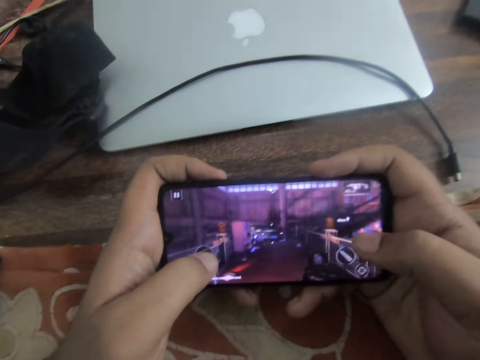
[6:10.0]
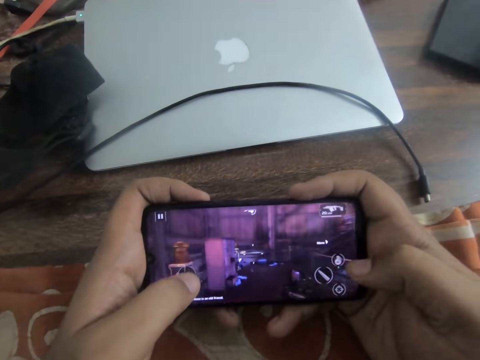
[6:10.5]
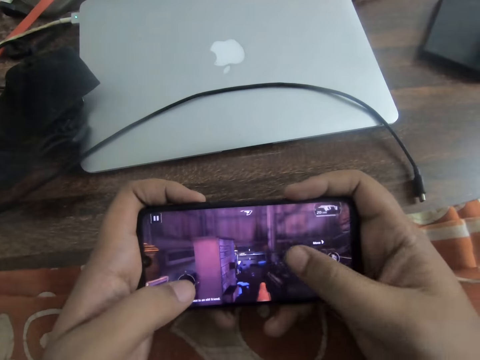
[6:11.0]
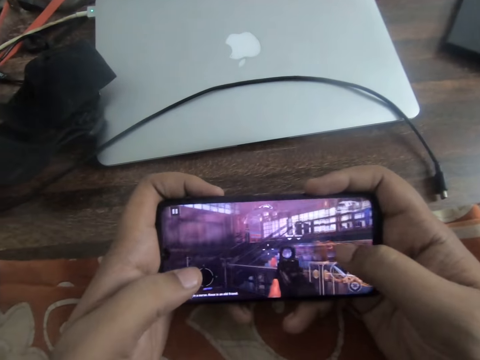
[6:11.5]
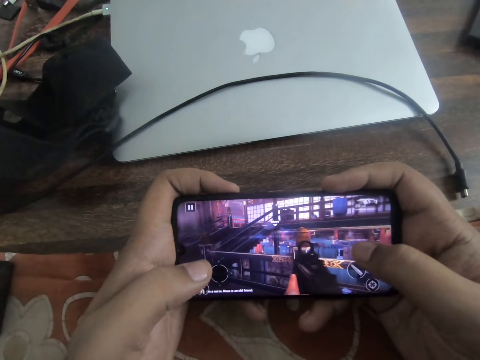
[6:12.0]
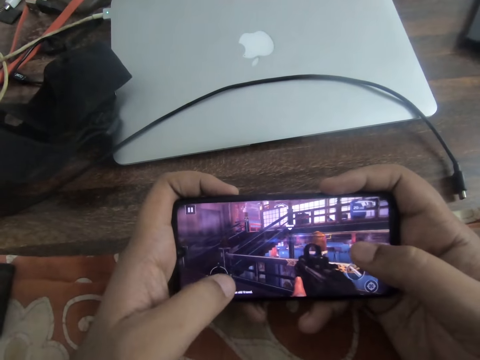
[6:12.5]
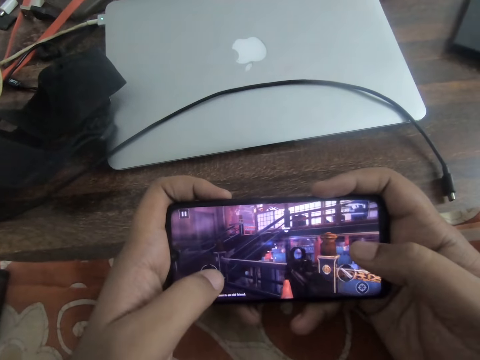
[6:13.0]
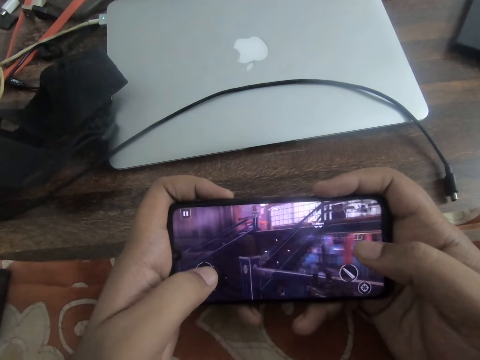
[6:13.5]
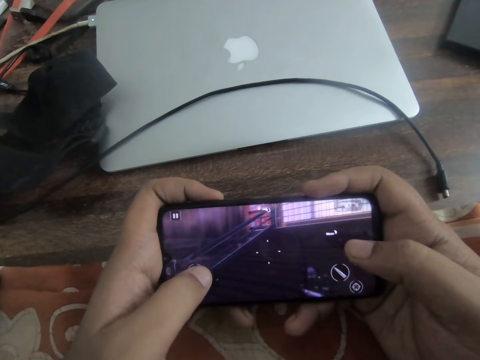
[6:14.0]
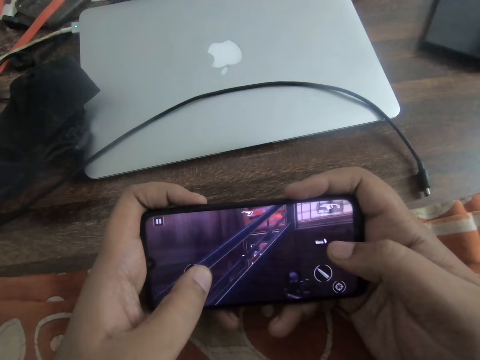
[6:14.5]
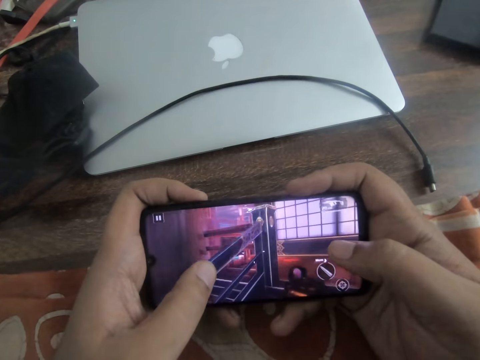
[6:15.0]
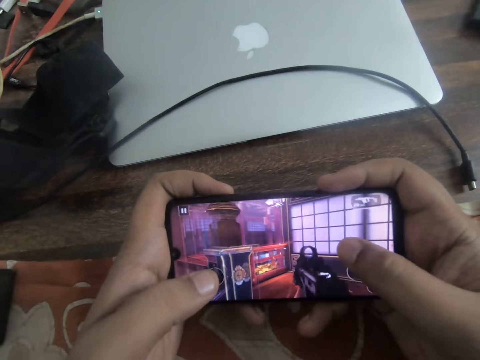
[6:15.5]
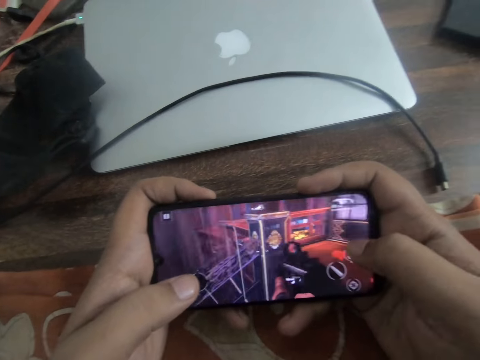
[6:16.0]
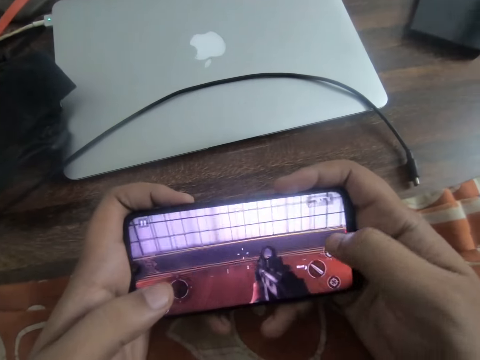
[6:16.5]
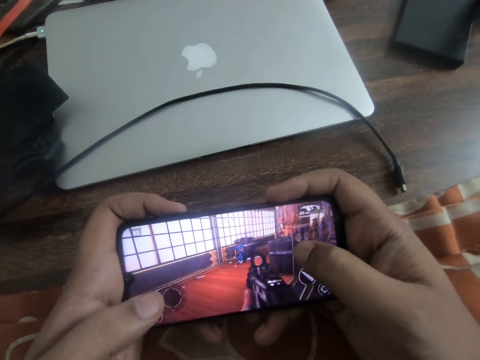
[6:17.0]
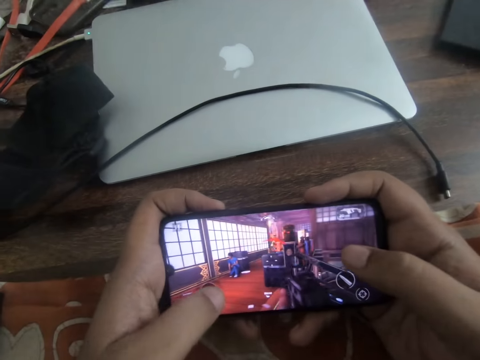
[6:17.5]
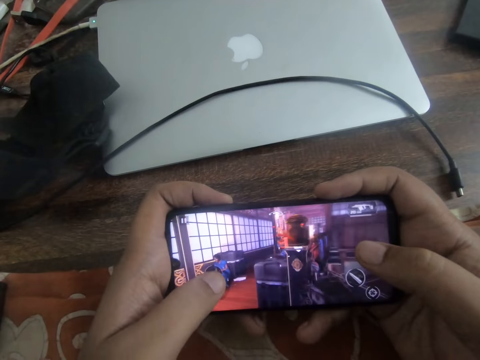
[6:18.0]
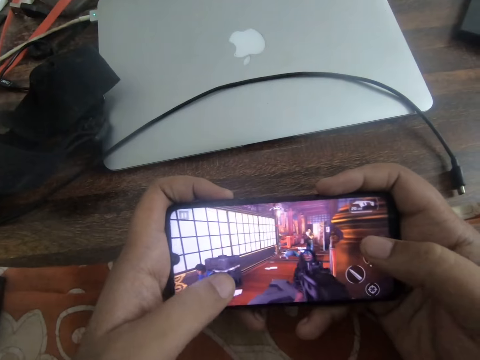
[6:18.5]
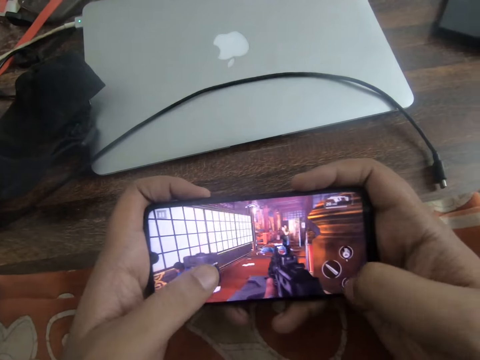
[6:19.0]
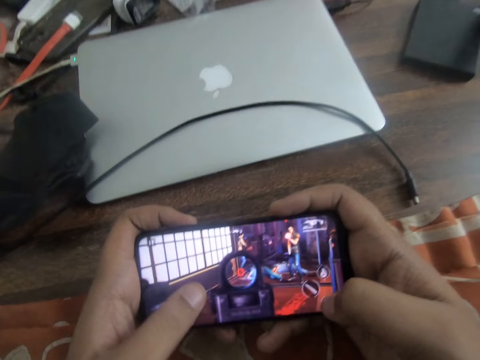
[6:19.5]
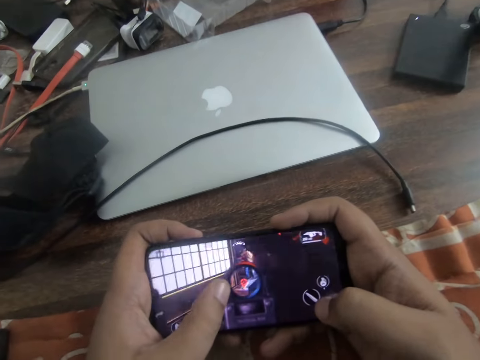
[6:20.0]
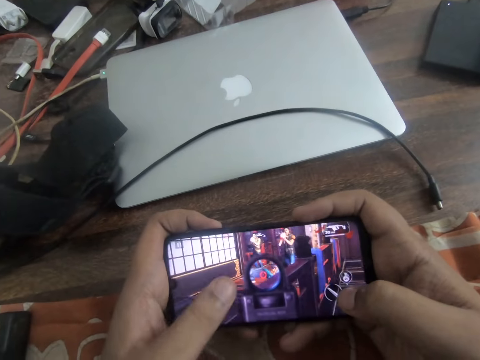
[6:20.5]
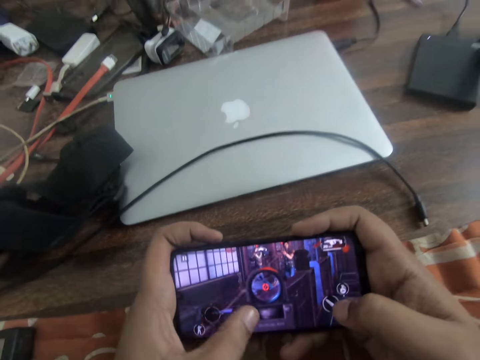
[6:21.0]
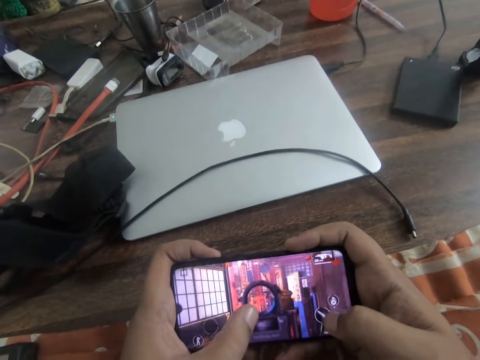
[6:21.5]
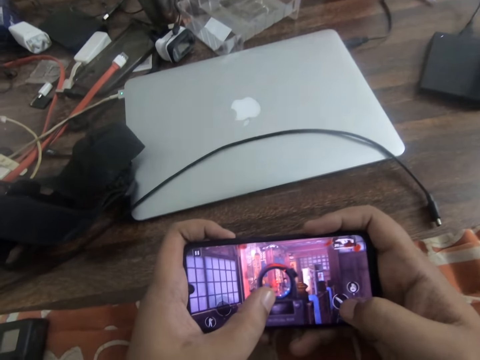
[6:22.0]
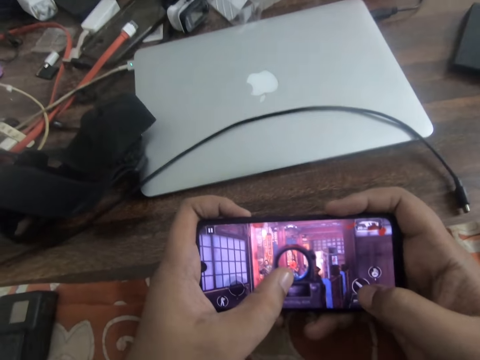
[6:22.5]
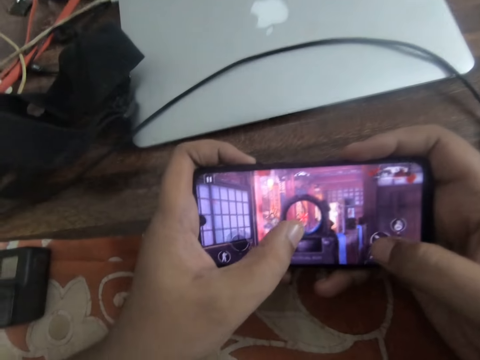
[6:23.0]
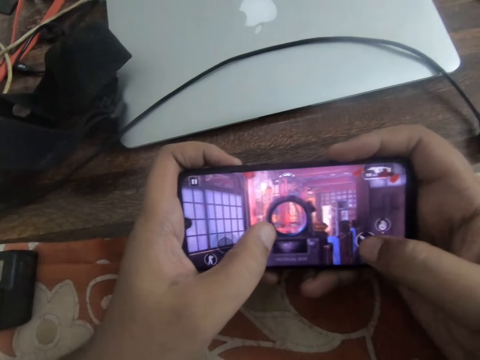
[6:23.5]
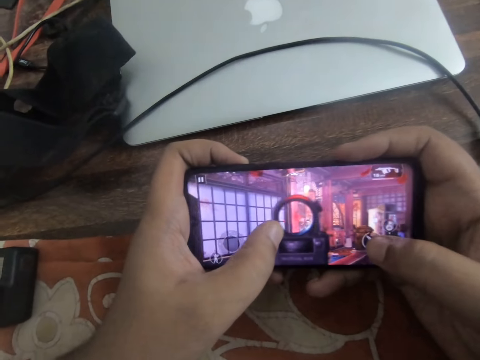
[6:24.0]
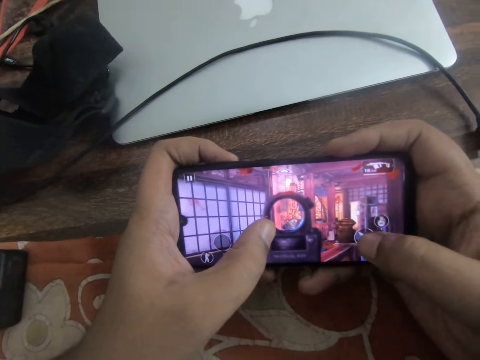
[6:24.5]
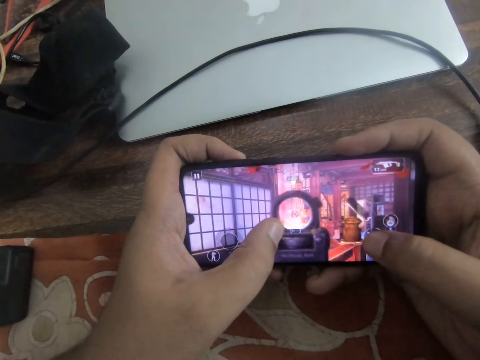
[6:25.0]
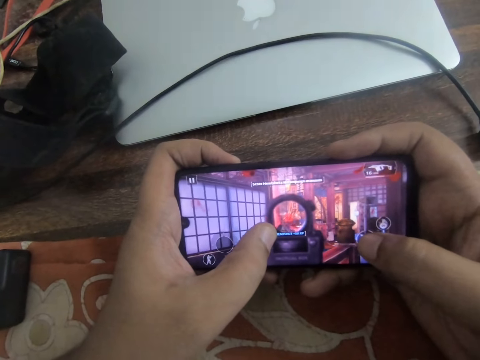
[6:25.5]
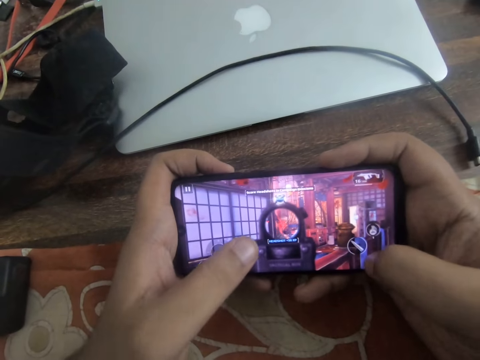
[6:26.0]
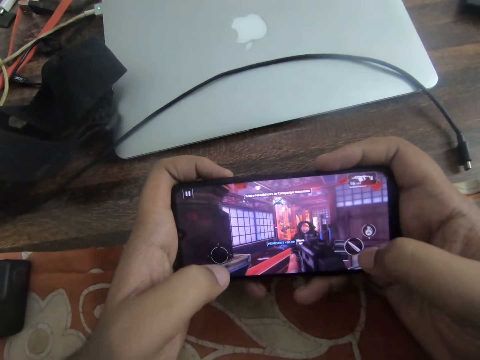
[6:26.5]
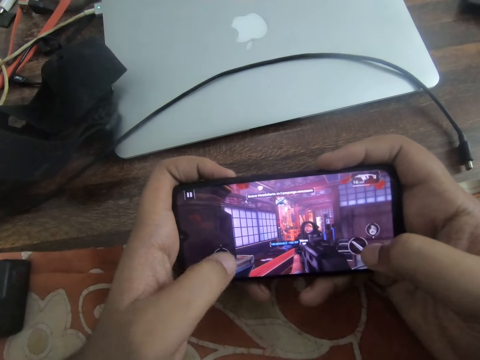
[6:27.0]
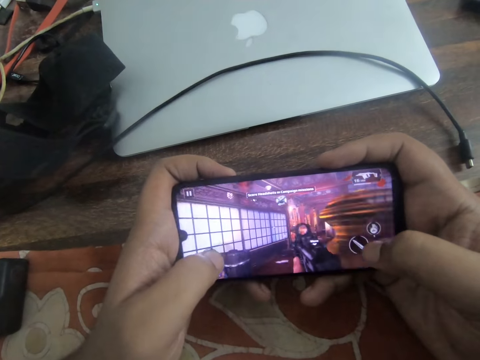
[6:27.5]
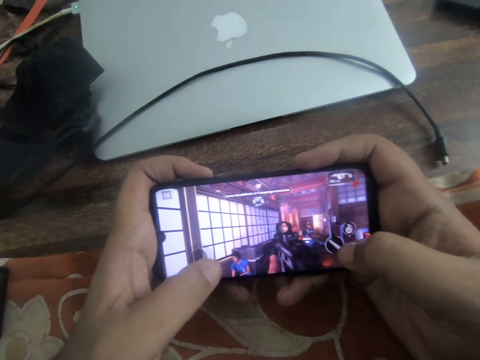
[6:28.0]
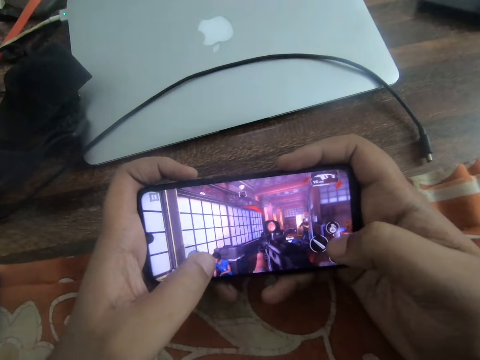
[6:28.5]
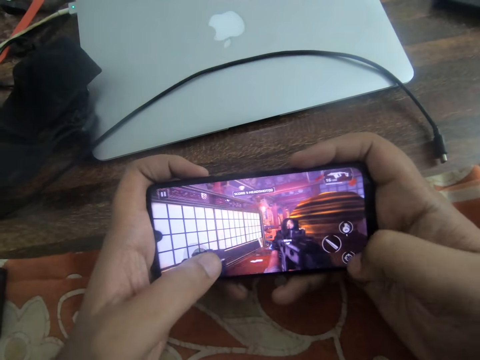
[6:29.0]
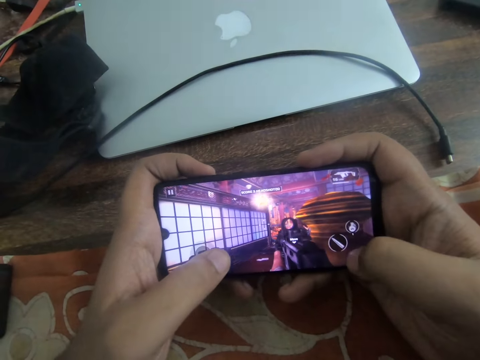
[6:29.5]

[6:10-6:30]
The camera wearer taps the phone screen with both thumbs.

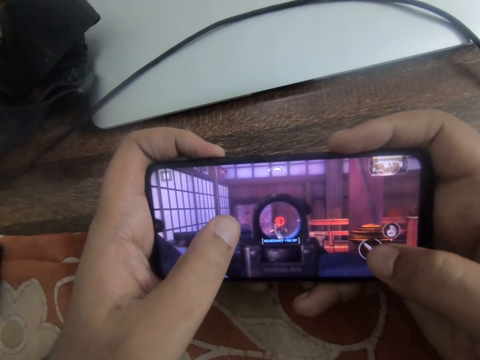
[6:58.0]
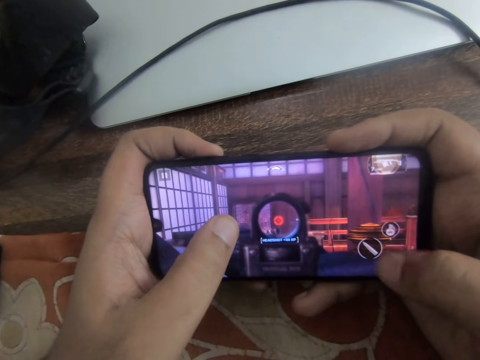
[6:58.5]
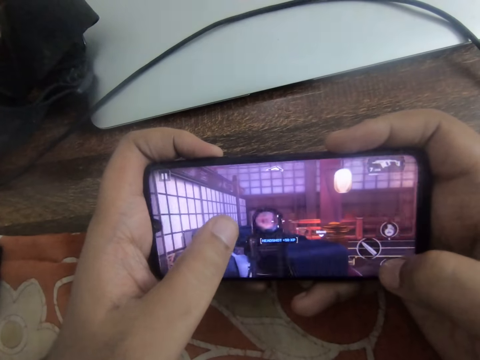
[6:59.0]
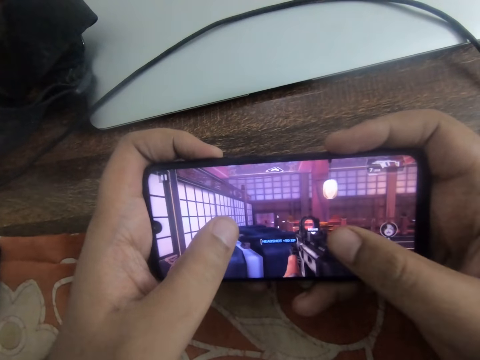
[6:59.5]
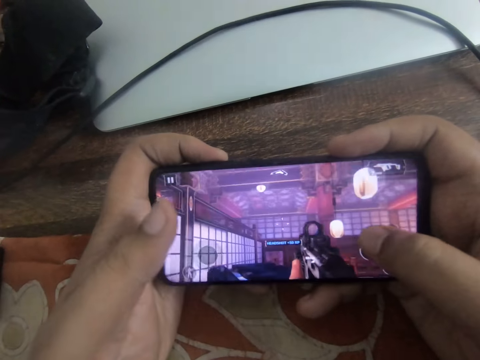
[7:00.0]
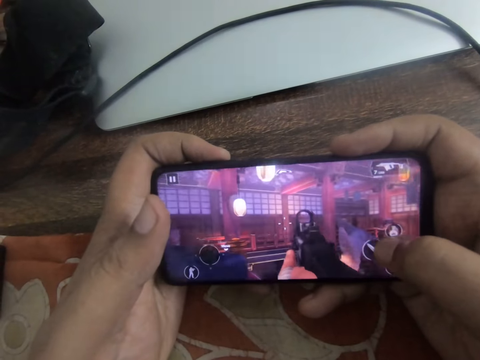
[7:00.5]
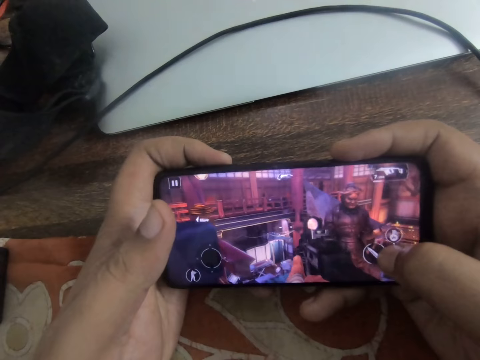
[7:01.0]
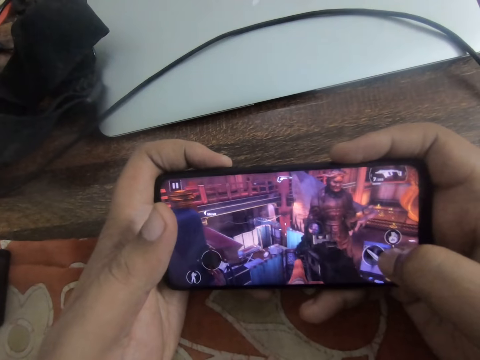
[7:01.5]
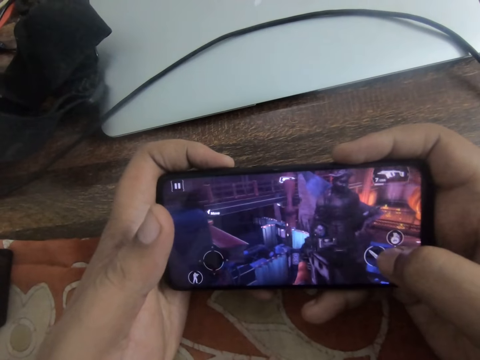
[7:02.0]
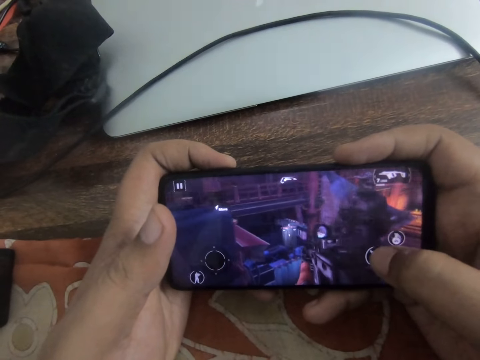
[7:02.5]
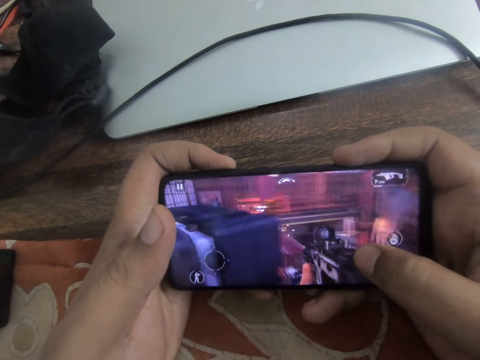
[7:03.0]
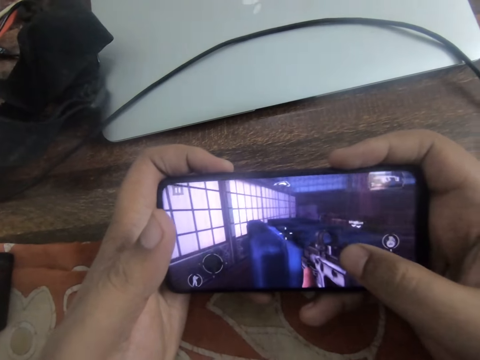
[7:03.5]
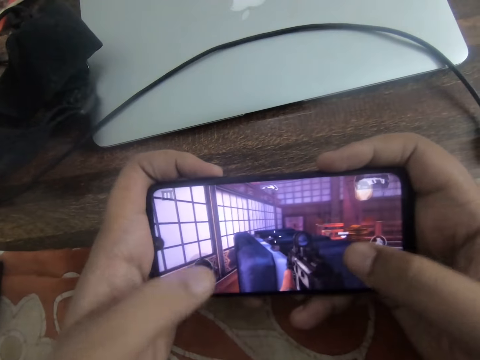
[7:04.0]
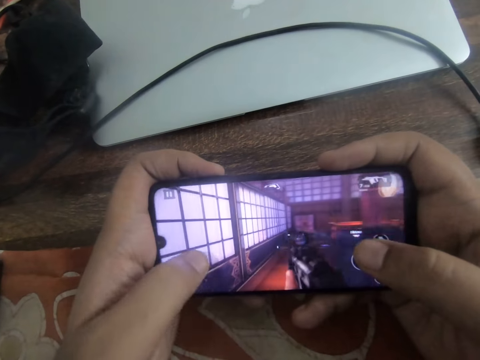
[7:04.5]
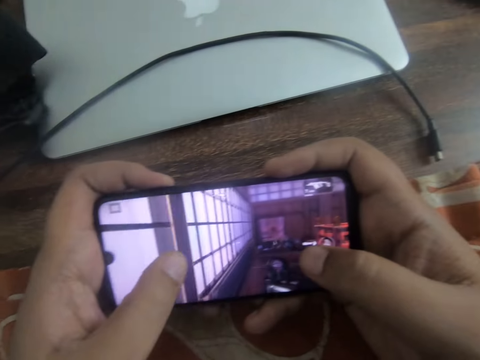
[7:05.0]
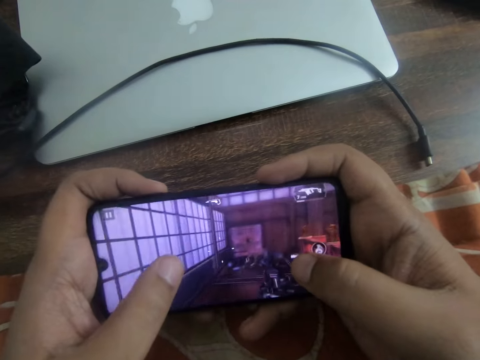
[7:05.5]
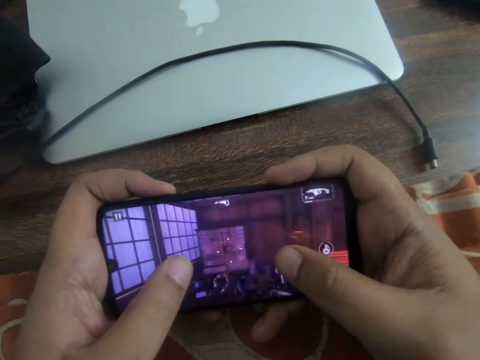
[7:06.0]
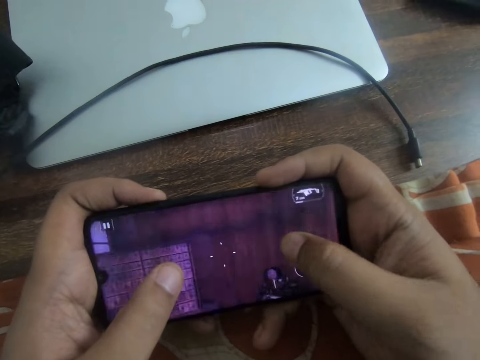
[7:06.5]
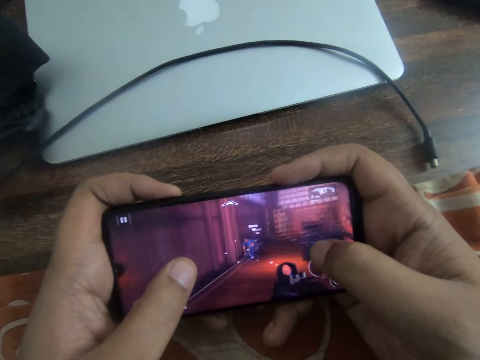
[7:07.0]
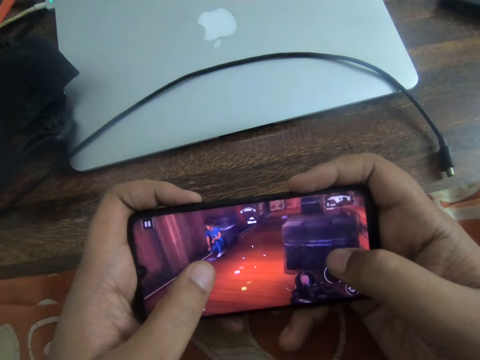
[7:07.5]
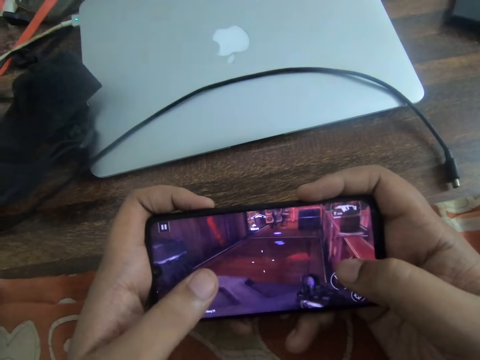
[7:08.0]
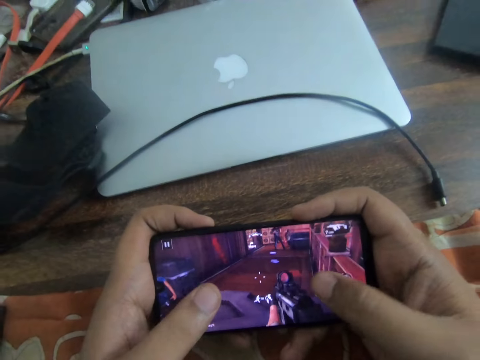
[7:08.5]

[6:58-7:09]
The camera wearer slides through the phone screen with his right thumb.
